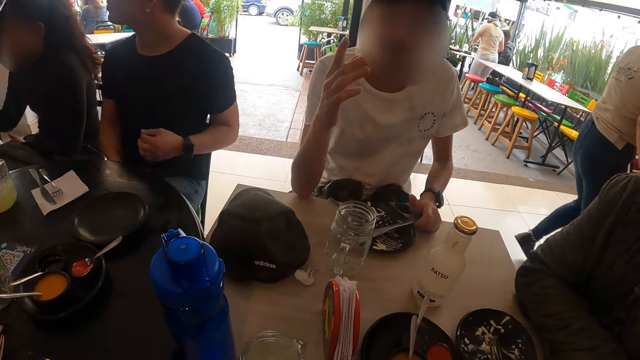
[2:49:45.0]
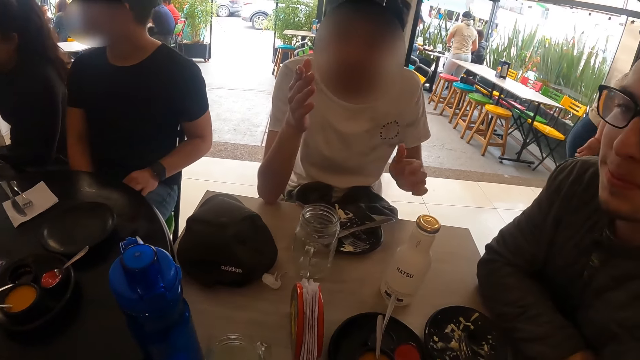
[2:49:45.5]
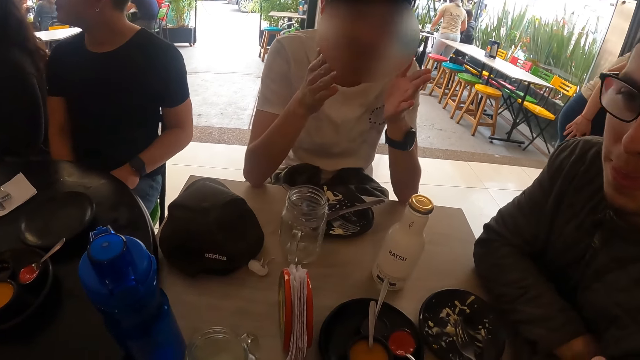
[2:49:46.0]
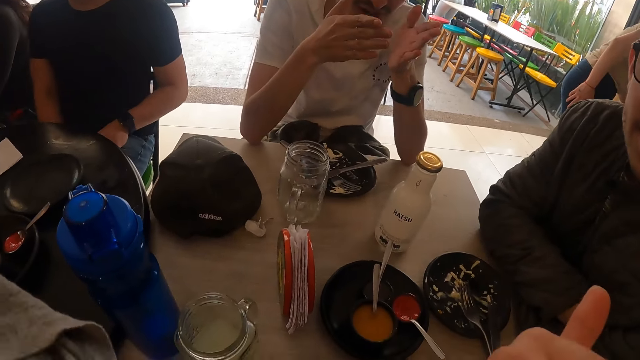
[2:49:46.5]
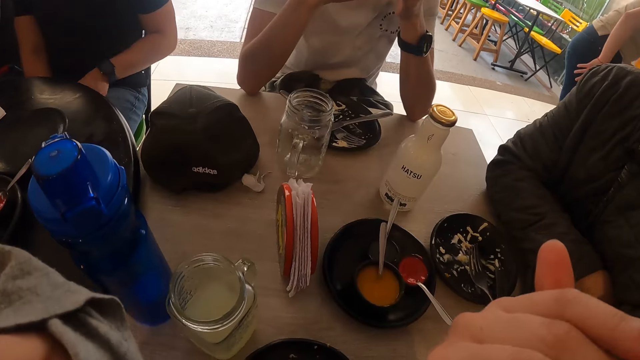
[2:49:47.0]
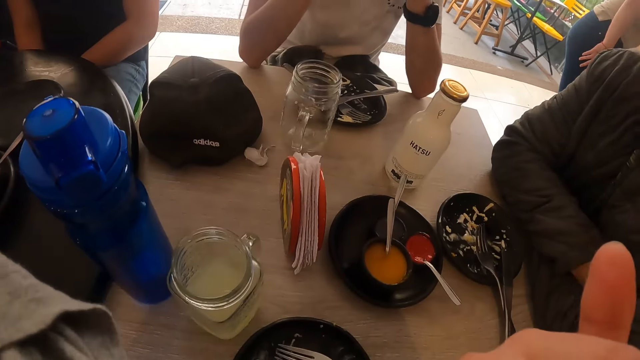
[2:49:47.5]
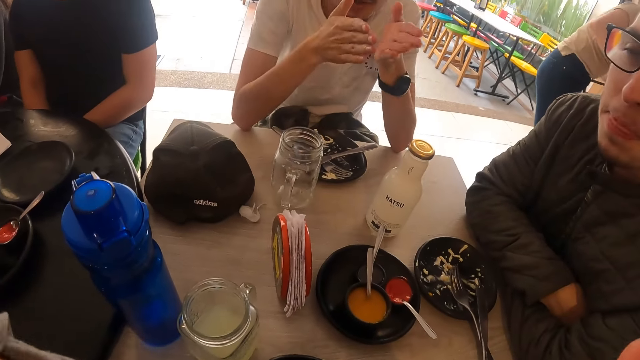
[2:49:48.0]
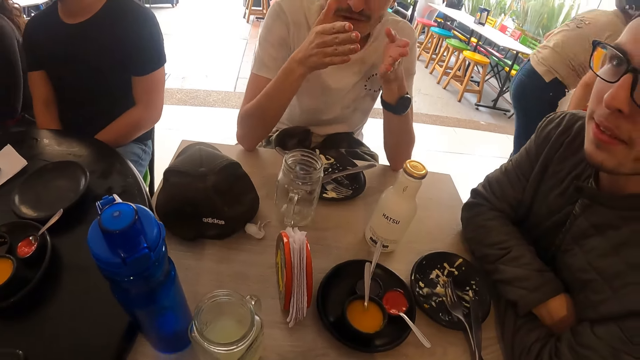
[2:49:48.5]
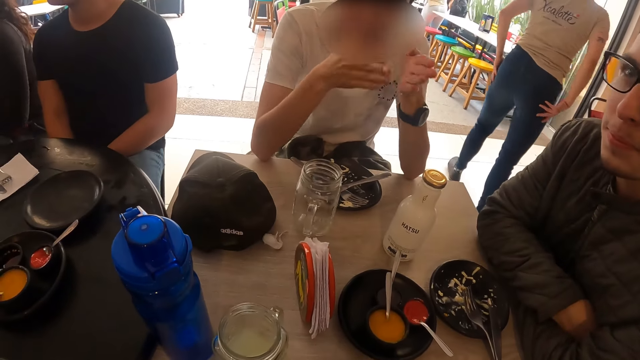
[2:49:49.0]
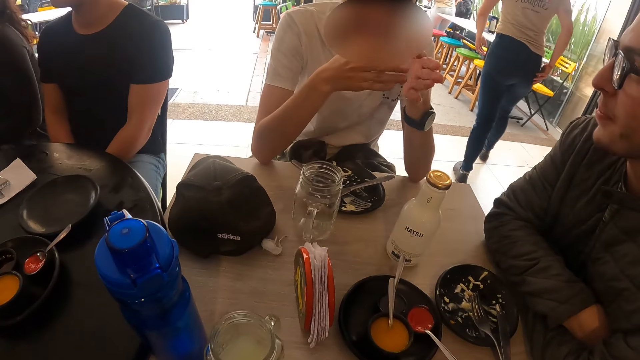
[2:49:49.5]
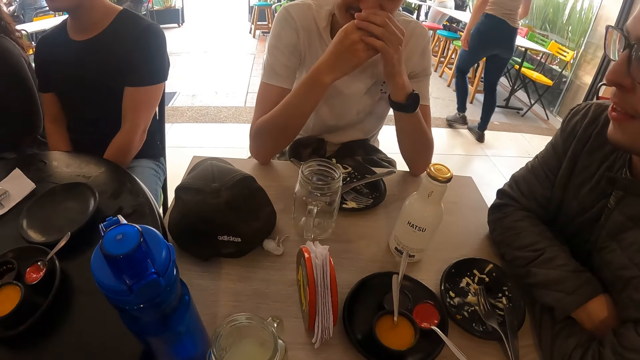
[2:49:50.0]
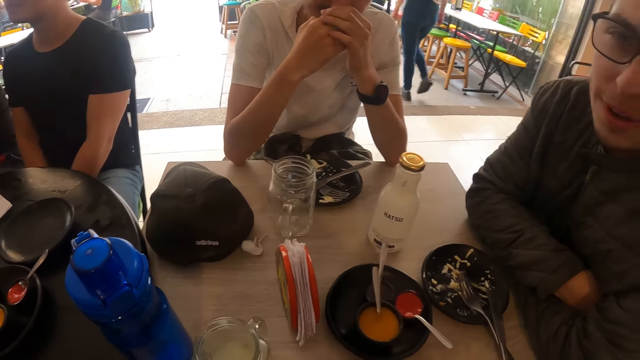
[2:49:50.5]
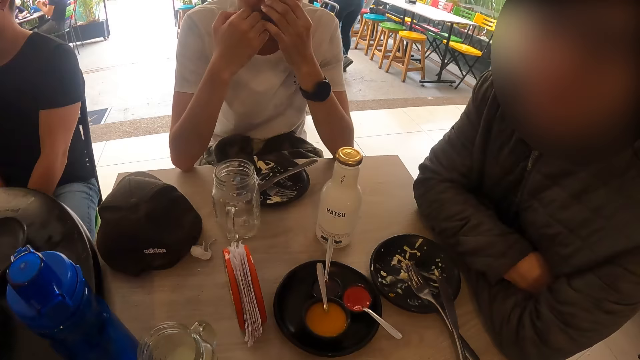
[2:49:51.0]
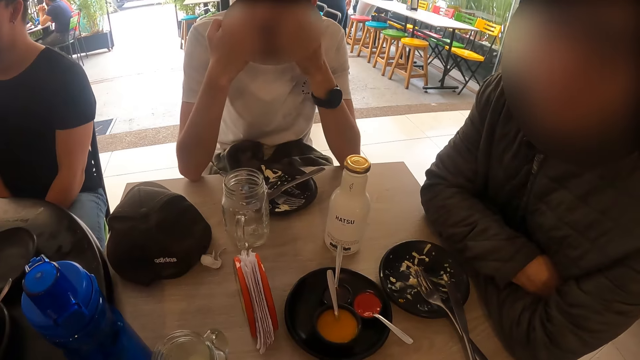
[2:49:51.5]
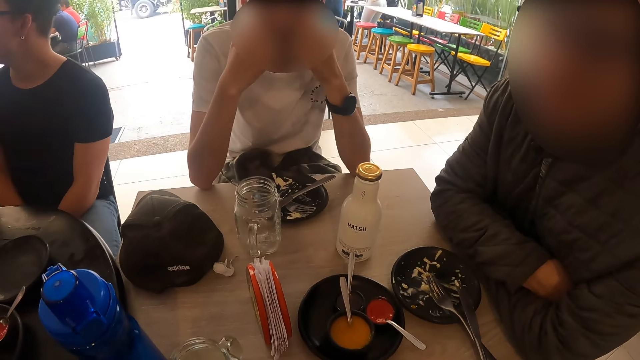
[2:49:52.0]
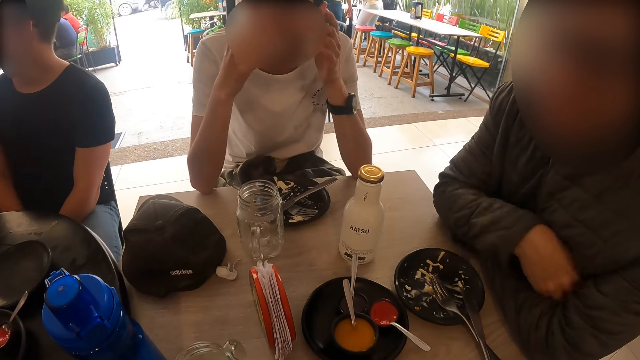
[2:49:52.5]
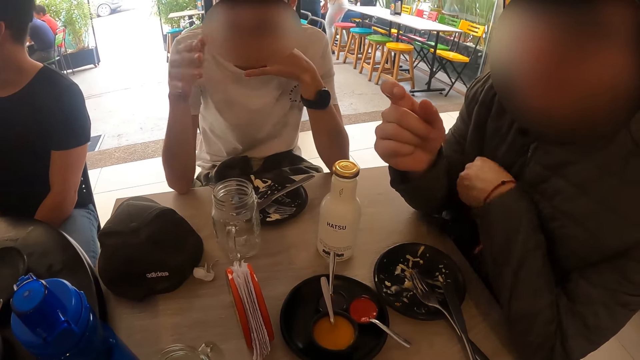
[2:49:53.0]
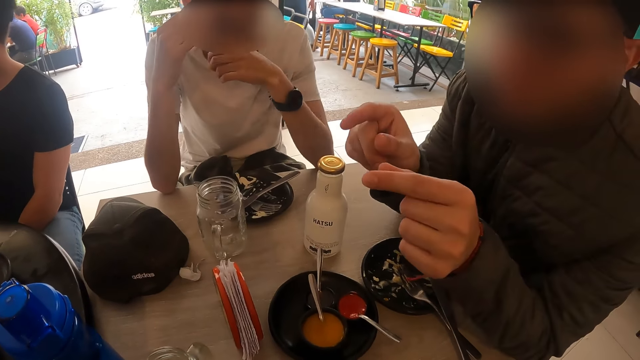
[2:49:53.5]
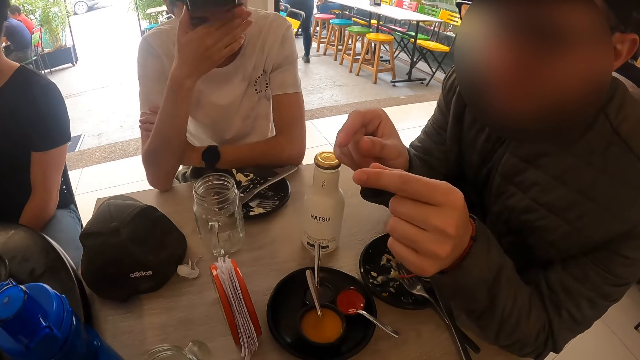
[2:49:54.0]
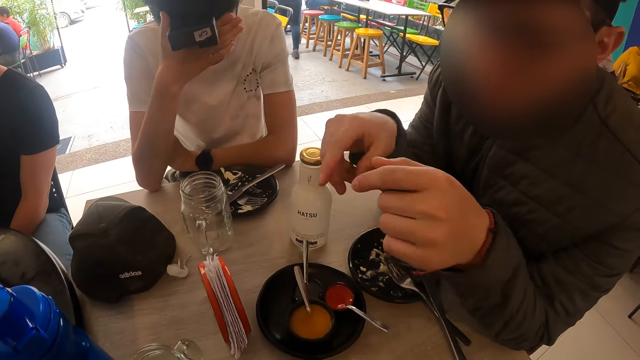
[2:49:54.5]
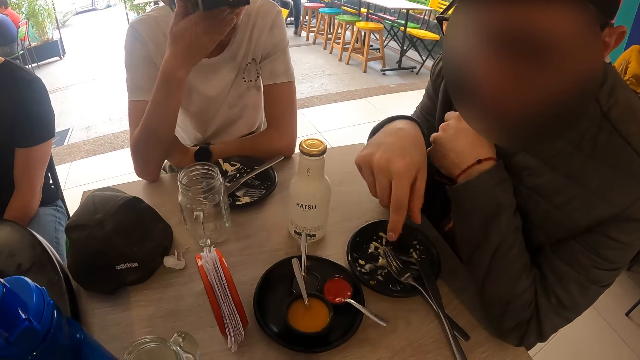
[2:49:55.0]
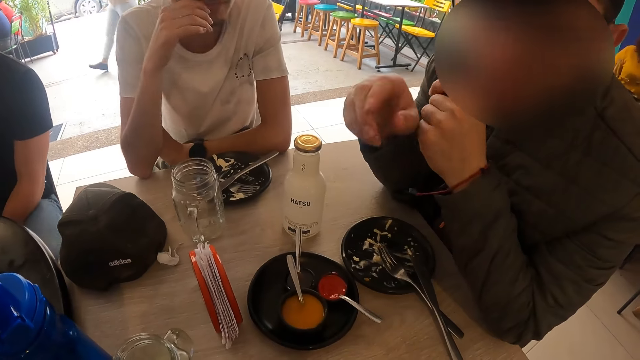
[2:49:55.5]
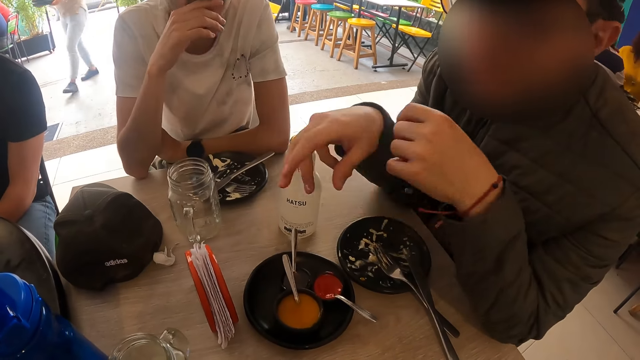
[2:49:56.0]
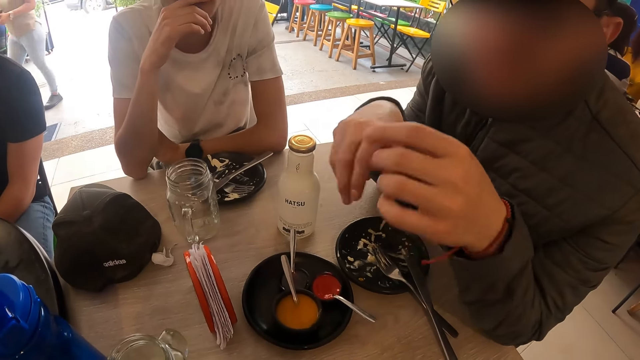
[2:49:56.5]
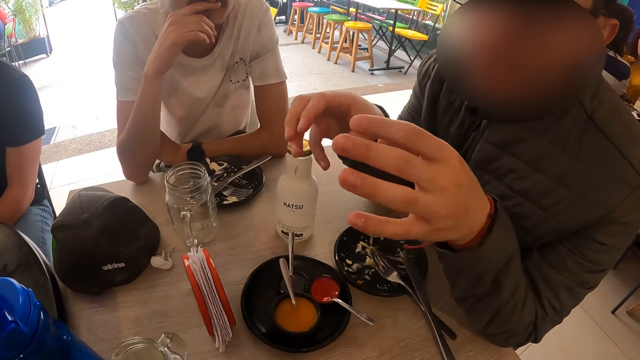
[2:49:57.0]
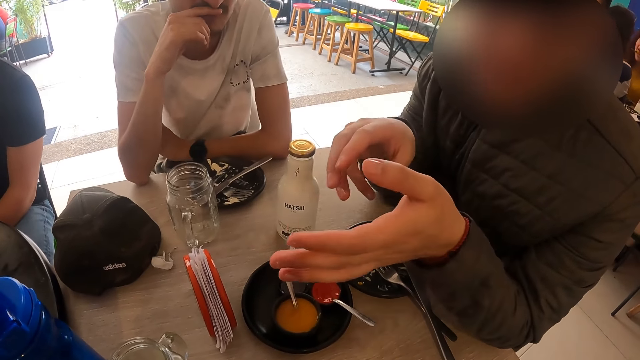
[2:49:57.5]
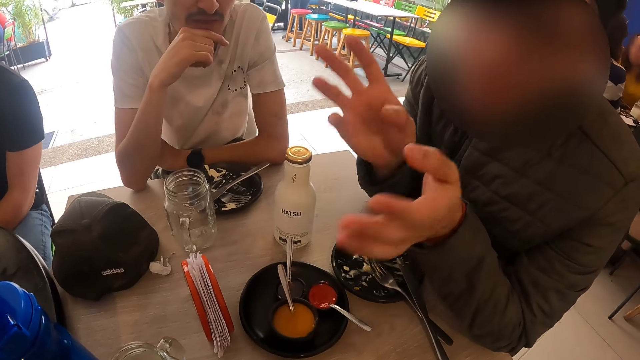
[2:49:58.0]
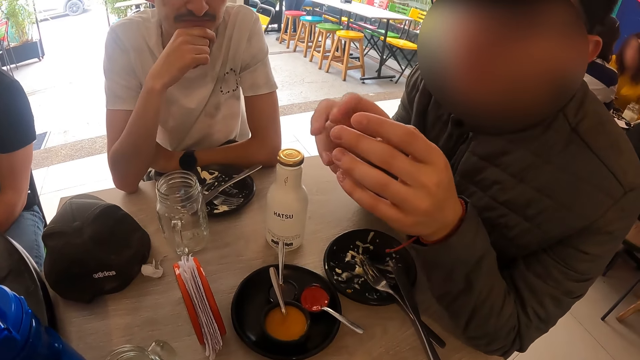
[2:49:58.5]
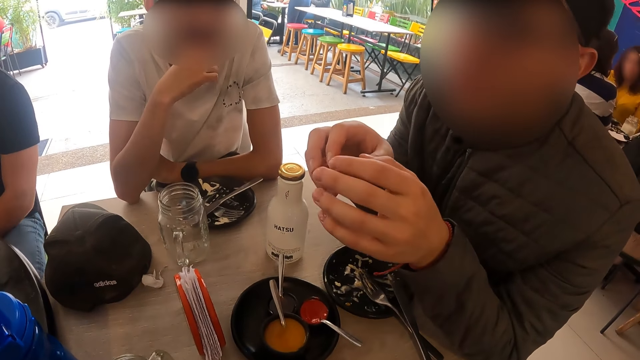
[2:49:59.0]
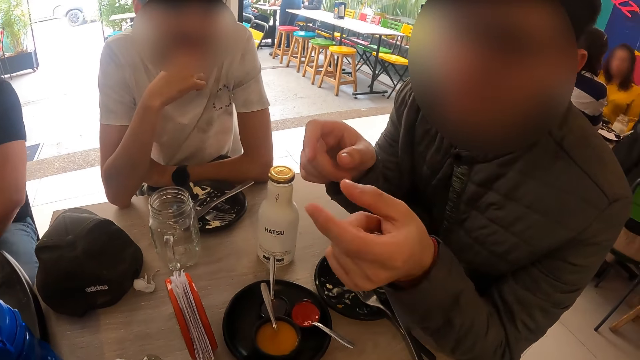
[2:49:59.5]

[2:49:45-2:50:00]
A man drops the knife in his left hand on the table. Another man nods his head. A man nods his head. A man converses with the camera wearer and the man who dropped the knife. A man illustrates with his hand, and the man converses.

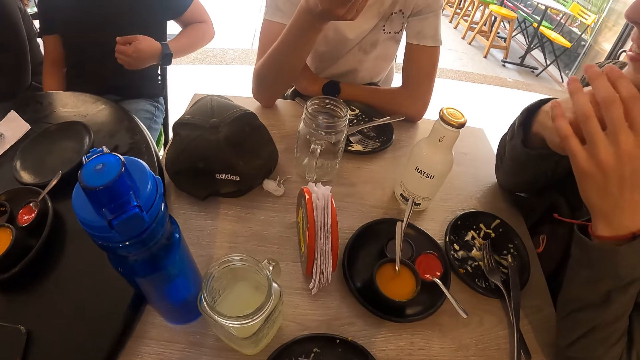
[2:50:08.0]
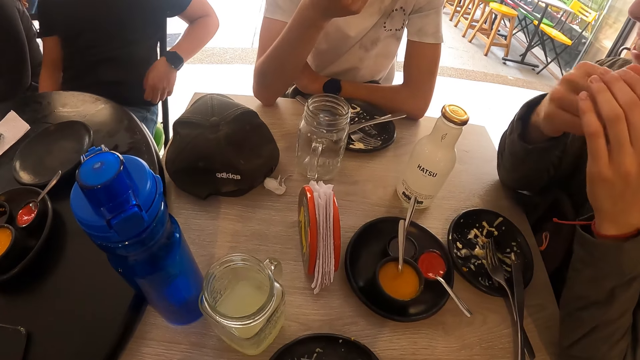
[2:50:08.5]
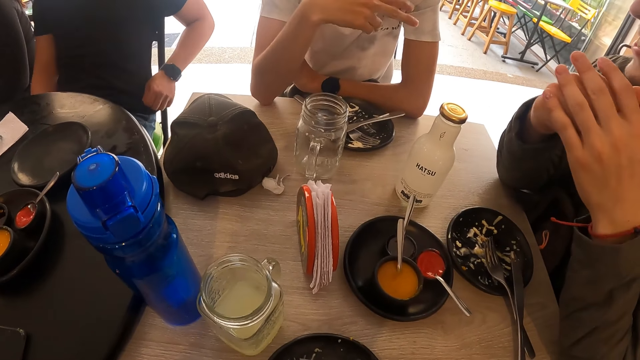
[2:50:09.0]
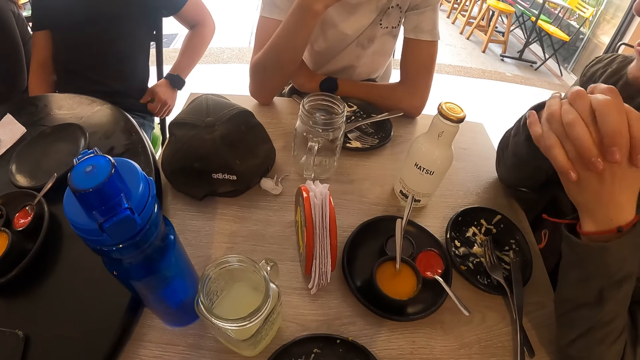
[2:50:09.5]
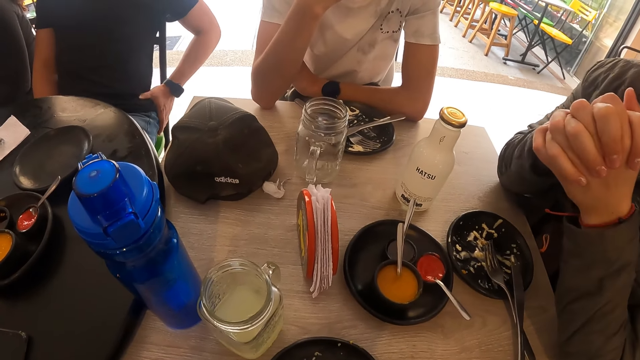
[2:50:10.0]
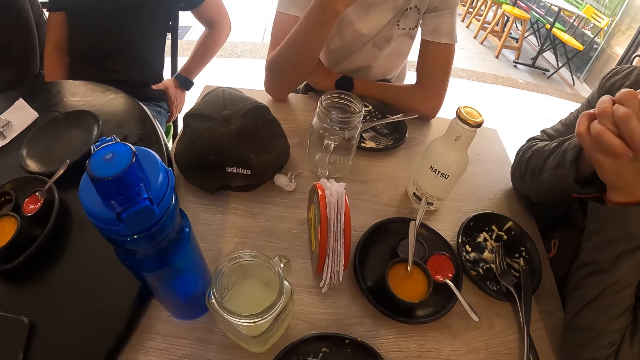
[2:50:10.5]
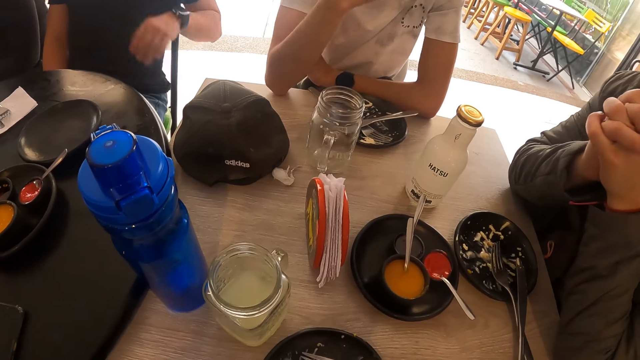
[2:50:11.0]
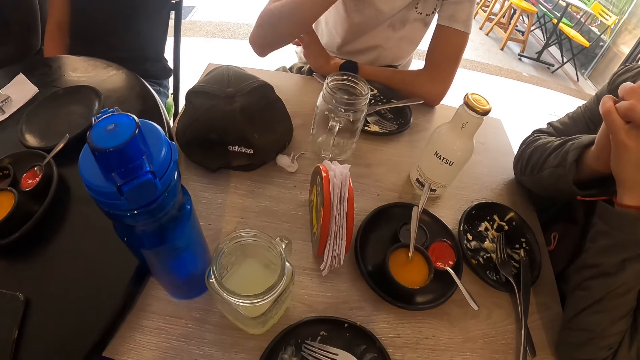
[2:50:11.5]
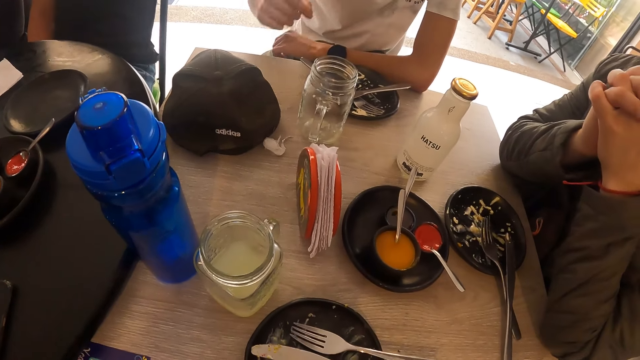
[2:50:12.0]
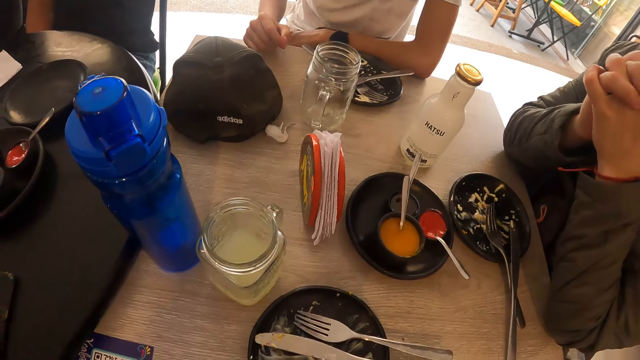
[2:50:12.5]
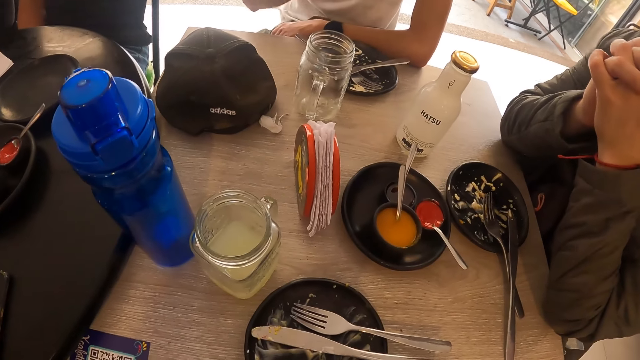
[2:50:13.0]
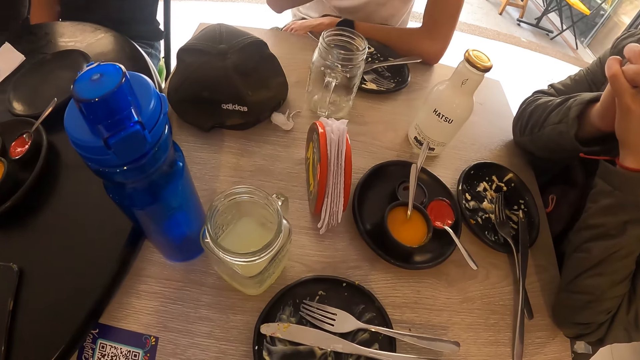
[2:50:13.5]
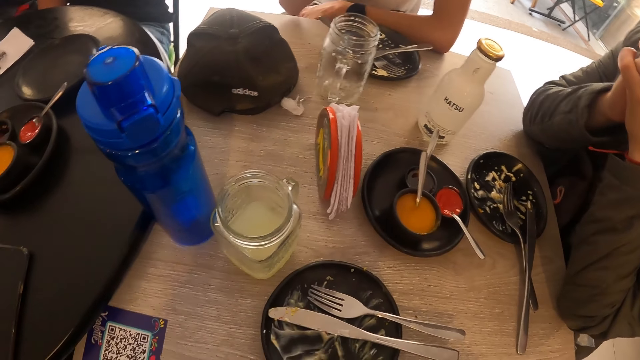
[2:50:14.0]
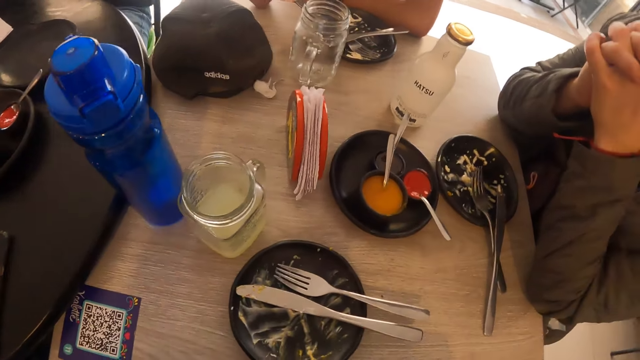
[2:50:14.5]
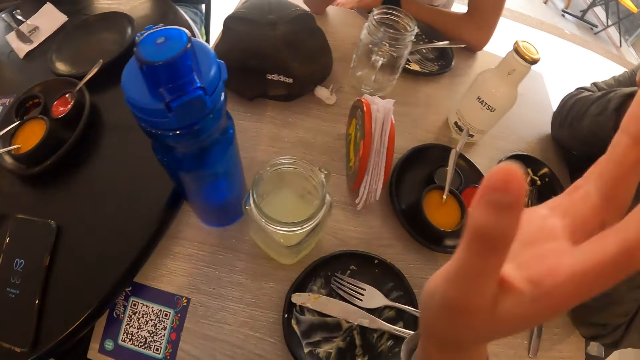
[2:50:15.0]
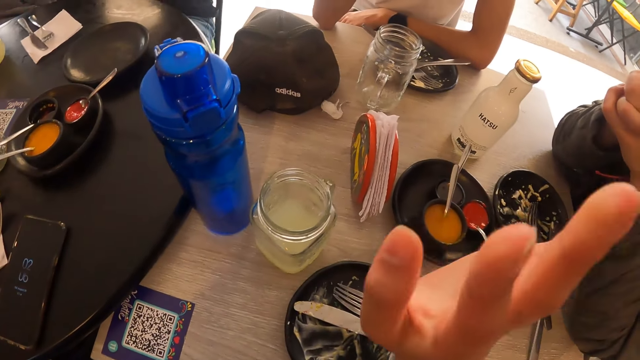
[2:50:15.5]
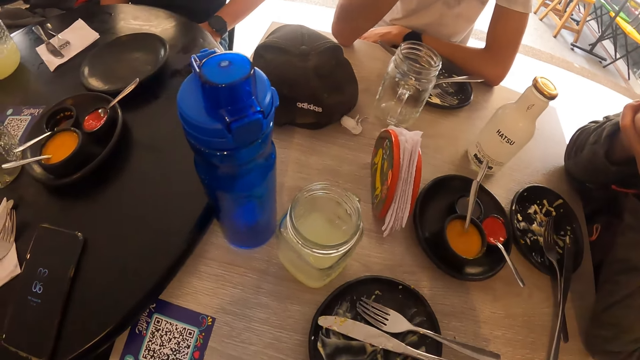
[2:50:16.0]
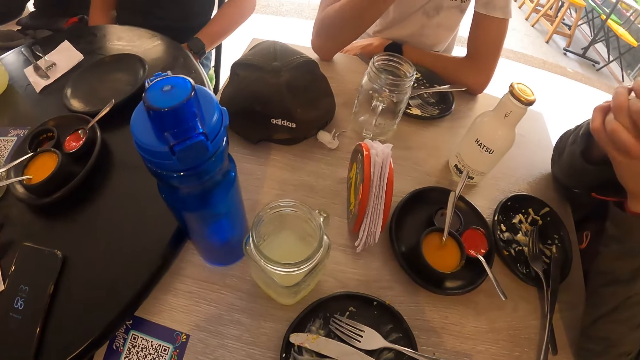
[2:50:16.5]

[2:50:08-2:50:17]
A man converses. The camera wearer converses with a man and another man. He shakes his hand.
